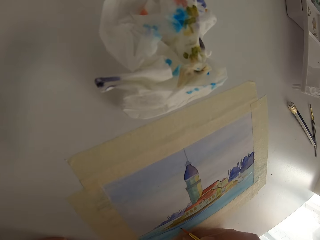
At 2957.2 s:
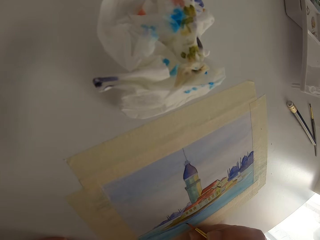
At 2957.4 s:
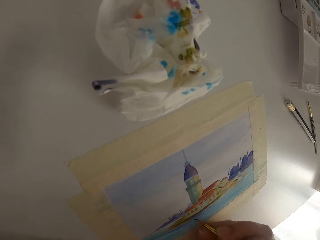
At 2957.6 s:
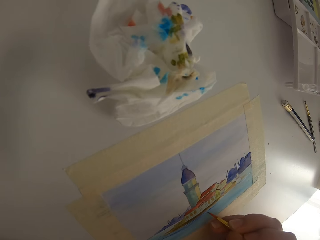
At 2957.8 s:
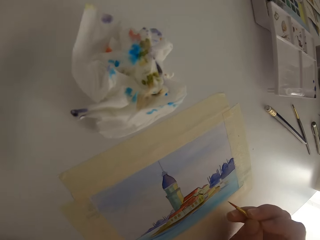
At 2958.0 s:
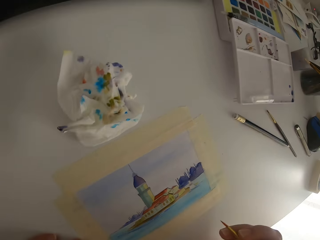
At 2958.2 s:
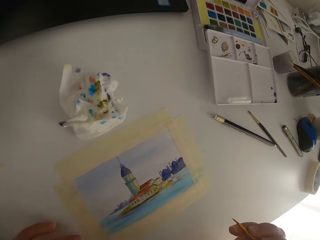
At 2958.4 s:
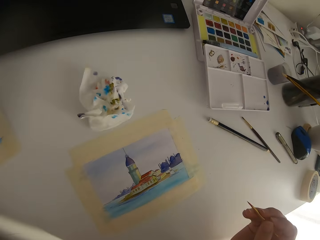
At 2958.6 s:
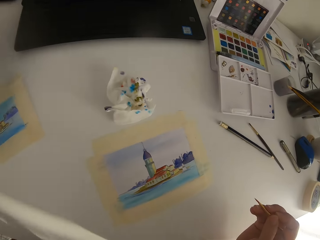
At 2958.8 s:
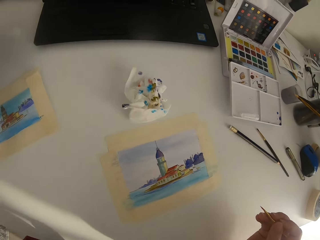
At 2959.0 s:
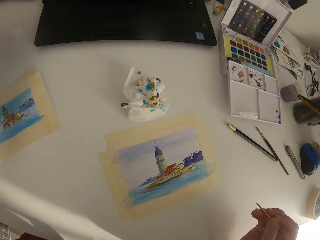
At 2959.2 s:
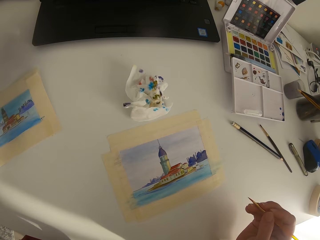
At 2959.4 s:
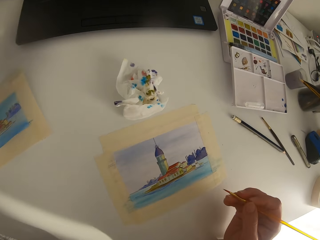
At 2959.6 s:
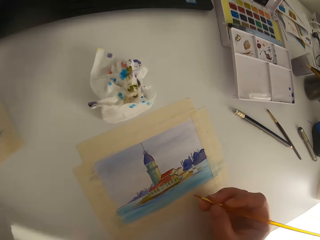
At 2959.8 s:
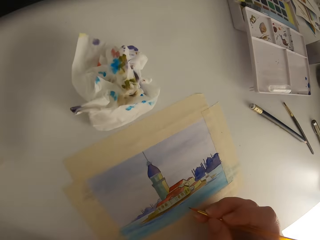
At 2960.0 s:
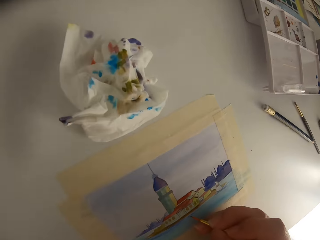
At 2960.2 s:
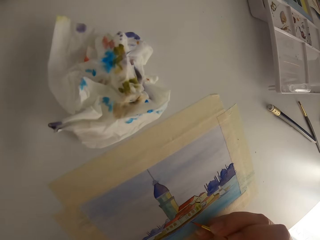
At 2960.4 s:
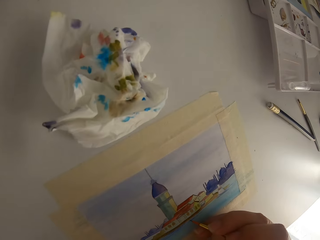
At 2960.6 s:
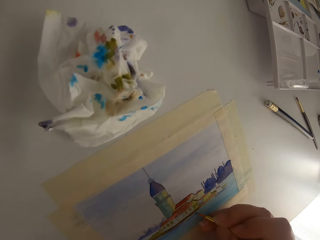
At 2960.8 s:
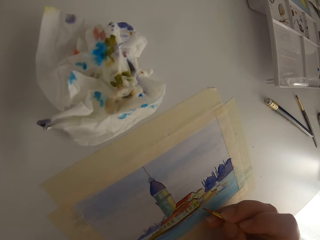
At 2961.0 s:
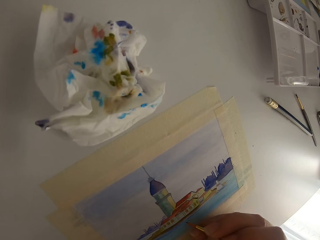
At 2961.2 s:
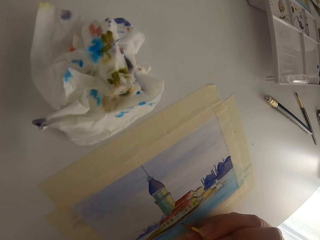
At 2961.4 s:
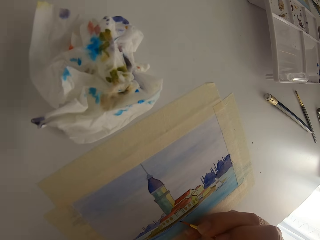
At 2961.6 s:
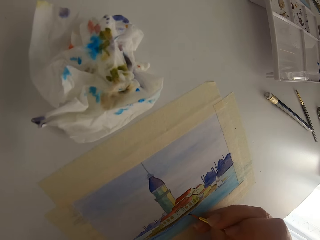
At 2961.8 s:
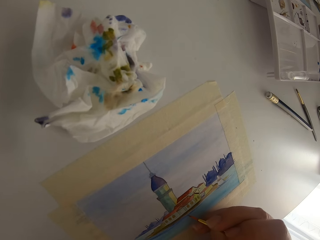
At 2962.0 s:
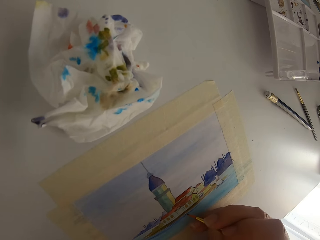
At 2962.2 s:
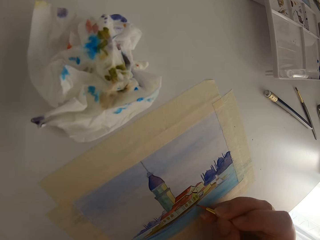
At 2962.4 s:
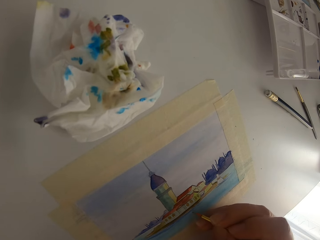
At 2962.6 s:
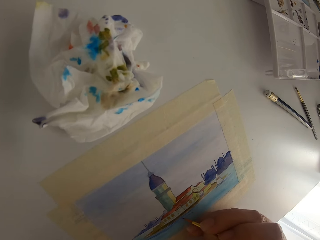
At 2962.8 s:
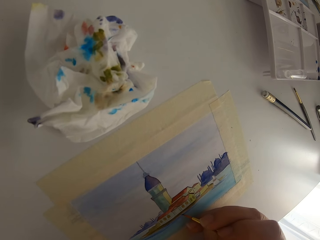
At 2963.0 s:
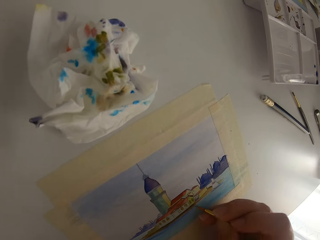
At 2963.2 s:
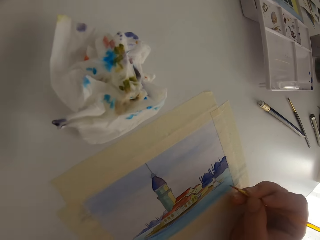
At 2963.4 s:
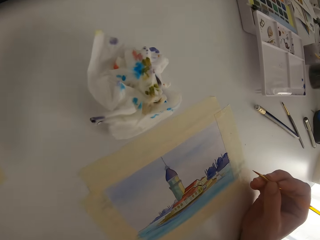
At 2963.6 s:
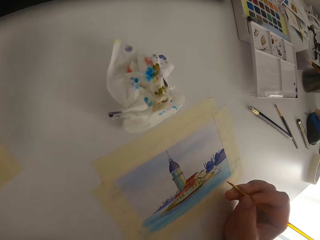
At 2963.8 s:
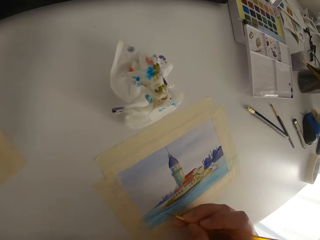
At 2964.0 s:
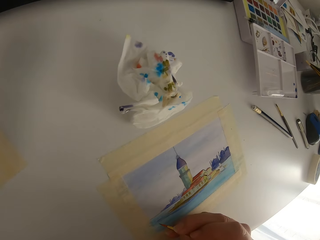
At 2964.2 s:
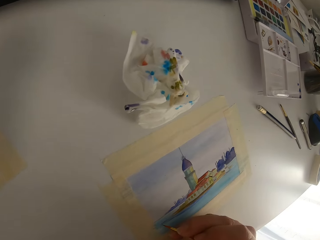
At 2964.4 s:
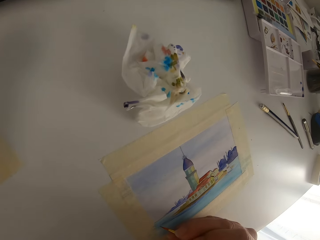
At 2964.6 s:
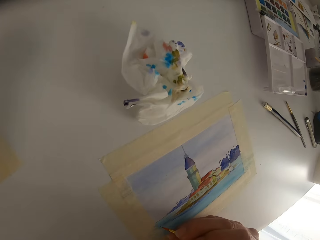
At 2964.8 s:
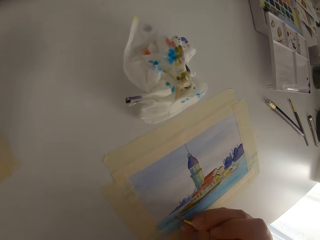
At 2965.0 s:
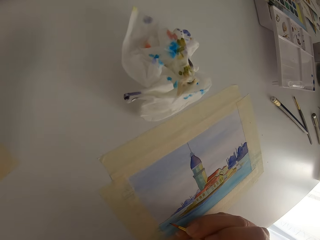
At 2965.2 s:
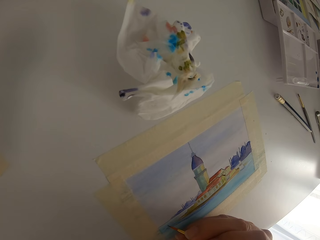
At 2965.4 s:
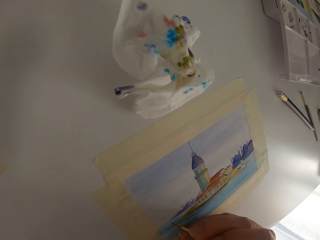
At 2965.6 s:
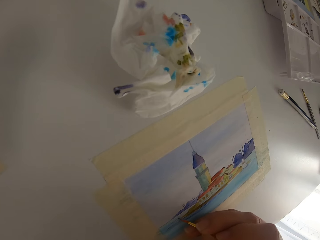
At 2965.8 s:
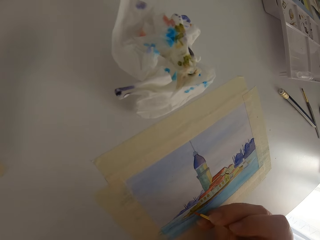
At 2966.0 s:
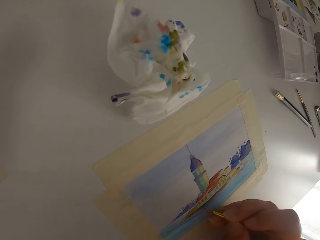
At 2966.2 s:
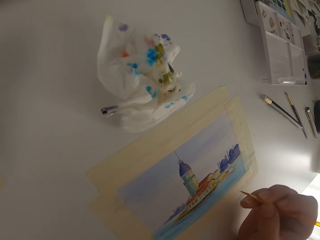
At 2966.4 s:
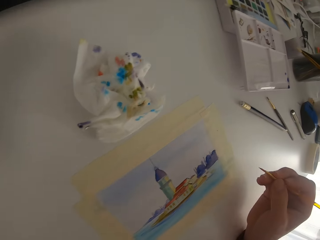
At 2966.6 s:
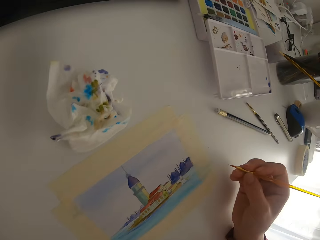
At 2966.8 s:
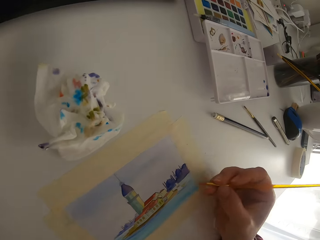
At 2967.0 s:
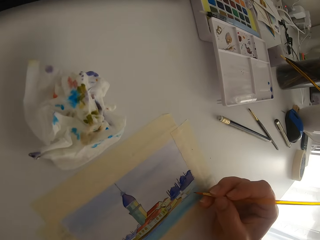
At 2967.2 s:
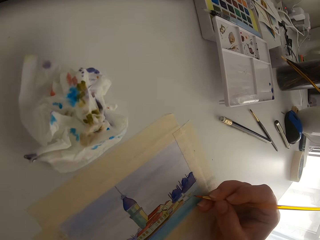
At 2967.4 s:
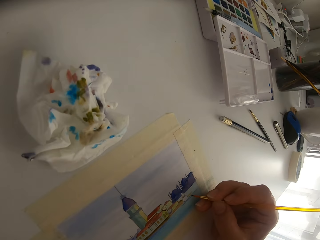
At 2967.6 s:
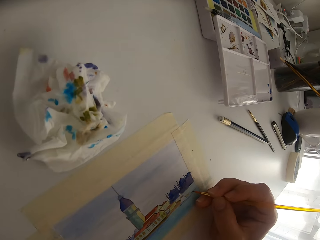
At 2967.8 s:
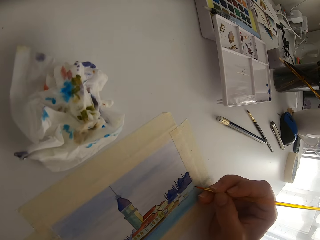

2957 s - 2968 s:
The camera wearer paints on a paper. They pause painting.

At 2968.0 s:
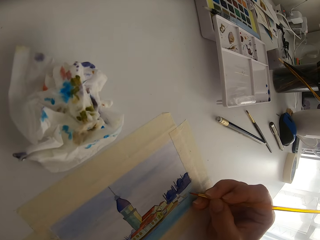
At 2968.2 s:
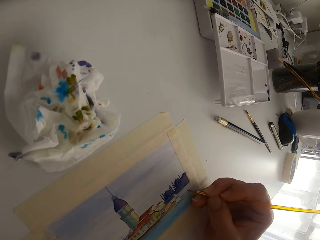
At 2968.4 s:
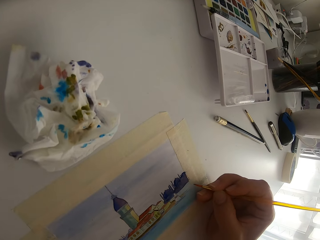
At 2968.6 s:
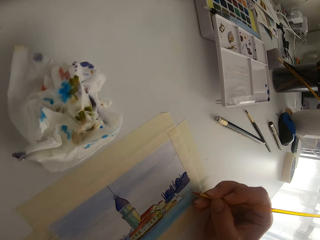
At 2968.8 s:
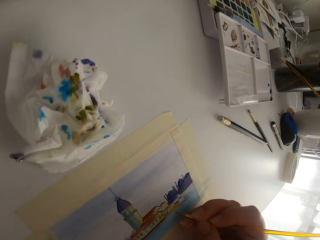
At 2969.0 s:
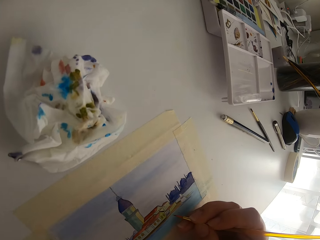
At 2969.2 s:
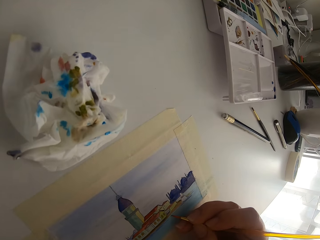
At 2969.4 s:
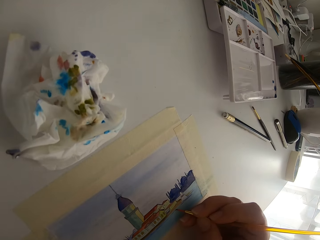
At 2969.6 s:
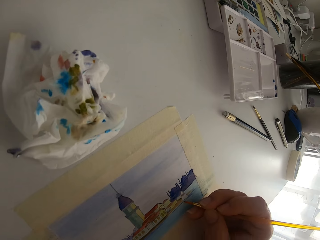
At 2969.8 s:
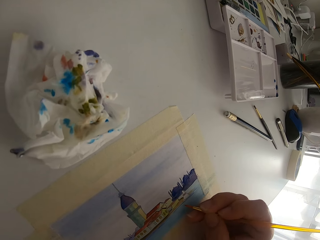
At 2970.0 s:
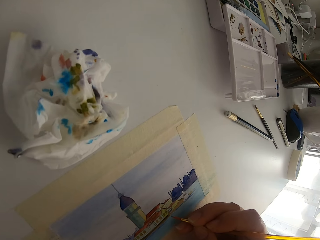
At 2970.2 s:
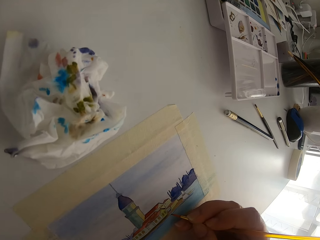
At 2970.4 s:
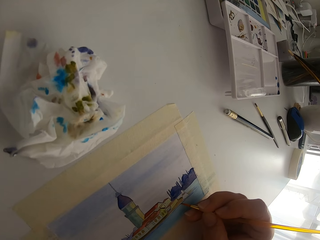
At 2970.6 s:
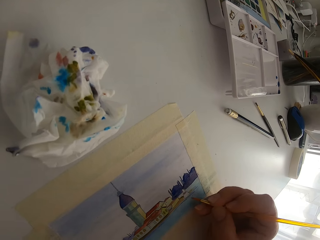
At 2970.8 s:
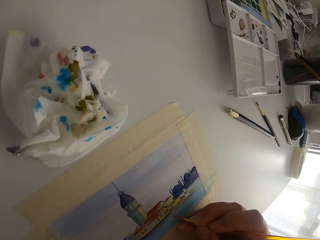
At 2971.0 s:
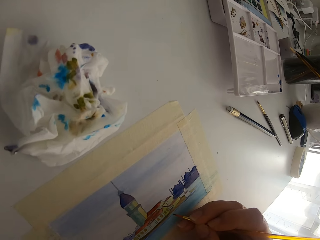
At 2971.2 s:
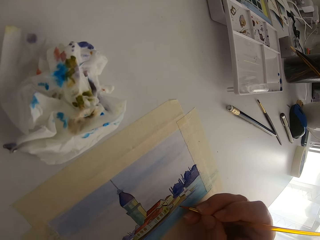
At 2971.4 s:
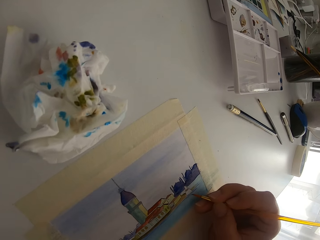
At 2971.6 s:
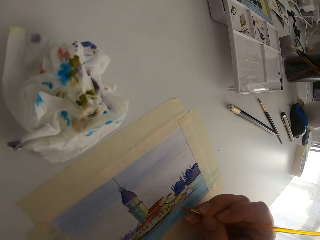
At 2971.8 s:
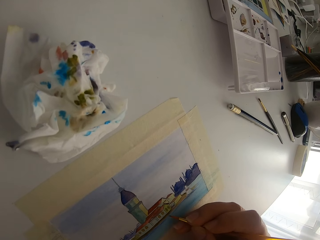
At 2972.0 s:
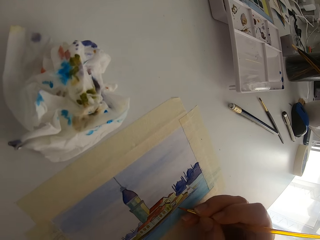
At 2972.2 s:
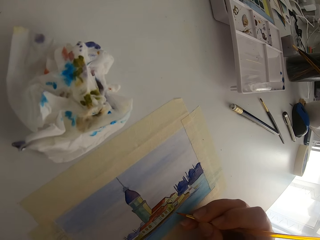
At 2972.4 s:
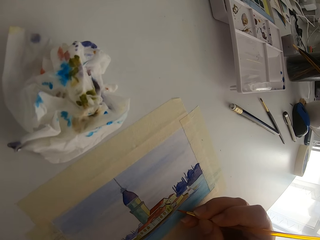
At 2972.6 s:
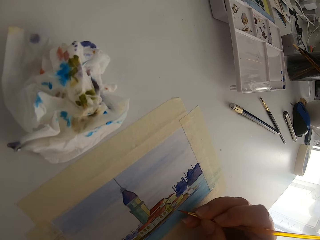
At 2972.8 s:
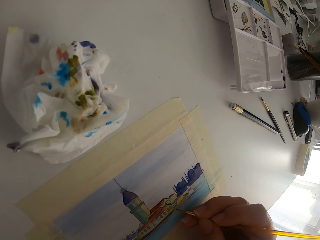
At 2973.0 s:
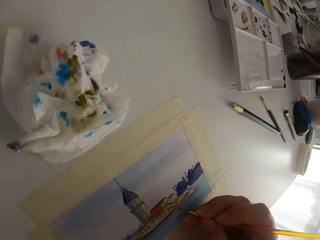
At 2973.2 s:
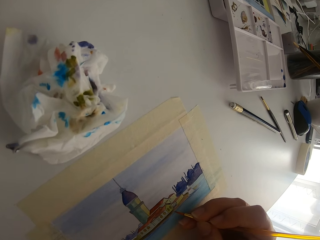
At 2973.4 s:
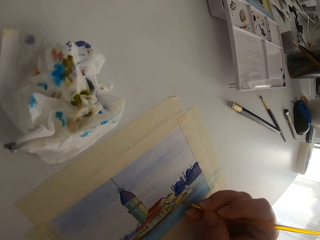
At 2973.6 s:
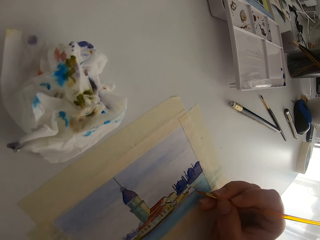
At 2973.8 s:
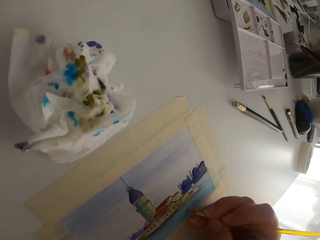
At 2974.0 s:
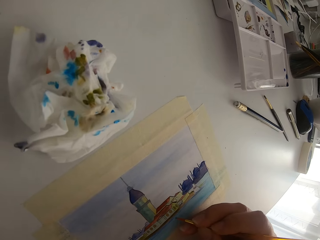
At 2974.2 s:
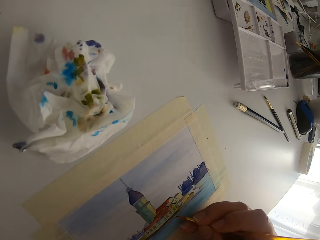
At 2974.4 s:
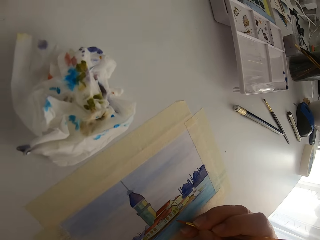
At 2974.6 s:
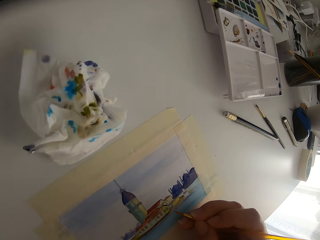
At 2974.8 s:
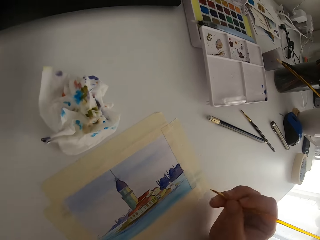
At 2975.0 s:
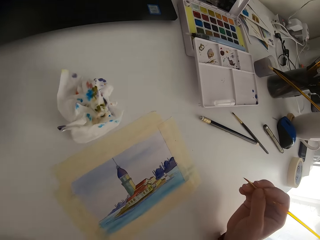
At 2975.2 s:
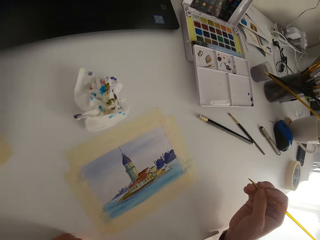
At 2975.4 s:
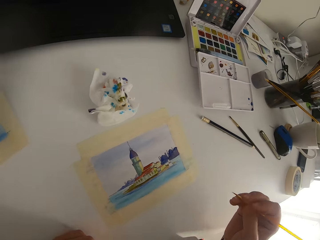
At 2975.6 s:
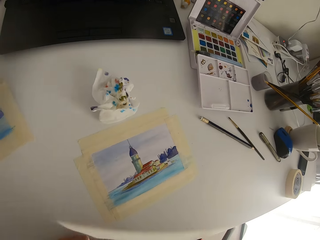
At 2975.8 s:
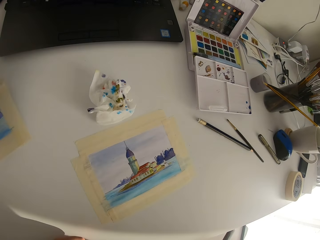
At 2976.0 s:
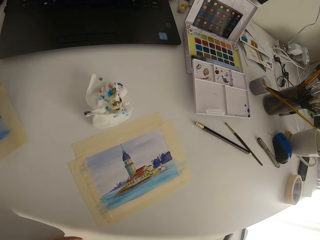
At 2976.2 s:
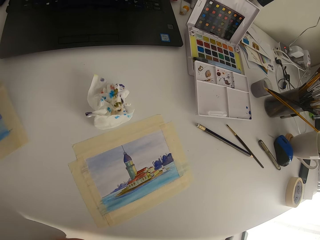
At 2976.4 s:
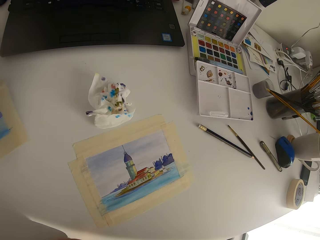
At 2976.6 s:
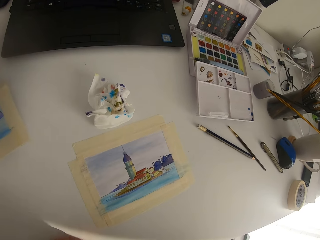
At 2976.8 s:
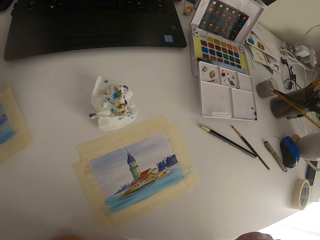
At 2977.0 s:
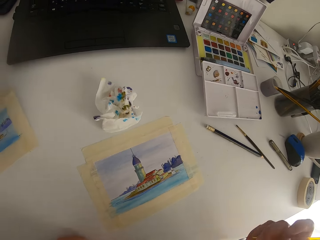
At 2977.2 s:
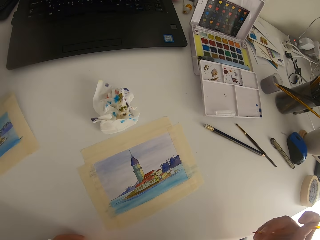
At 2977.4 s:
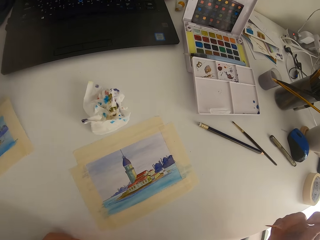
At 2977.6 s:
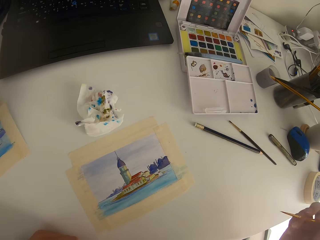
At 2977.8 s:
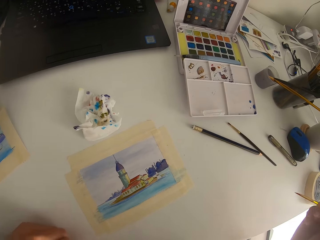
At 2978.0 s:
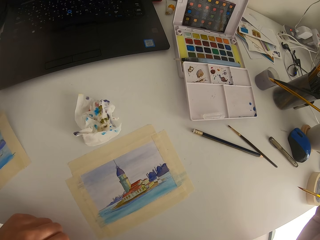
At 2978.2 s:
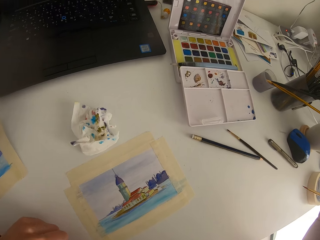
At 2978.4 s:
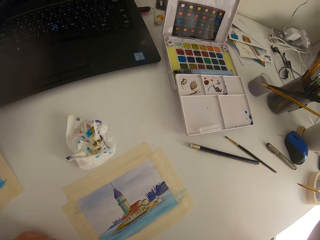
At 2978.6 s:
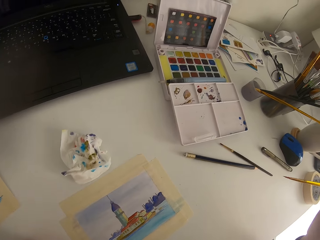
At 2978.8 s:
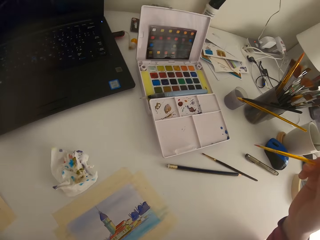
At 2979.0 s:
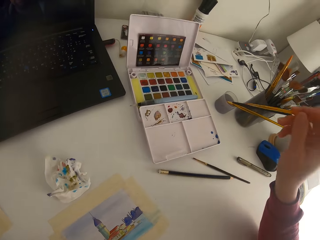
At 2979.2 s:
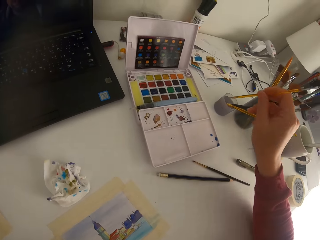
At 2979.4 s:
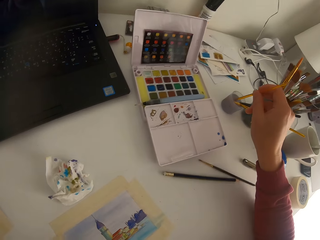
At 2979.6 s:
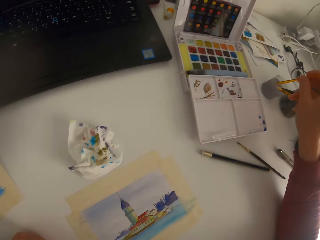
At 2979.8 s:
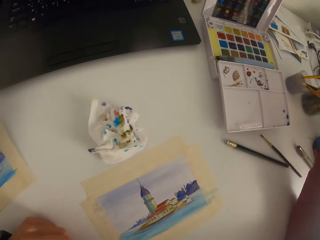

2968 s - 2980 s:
The camera wearer paints on a paper. They pause painting.
